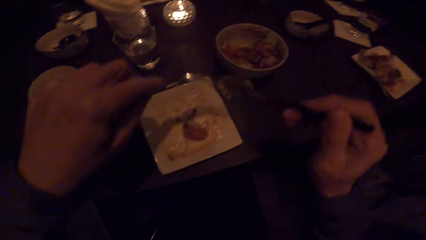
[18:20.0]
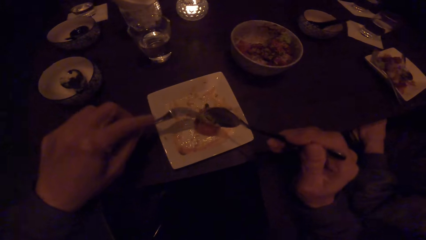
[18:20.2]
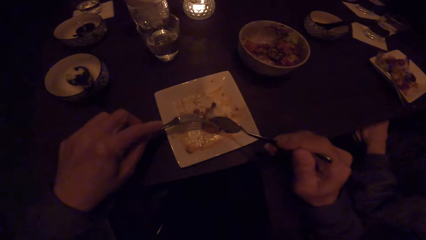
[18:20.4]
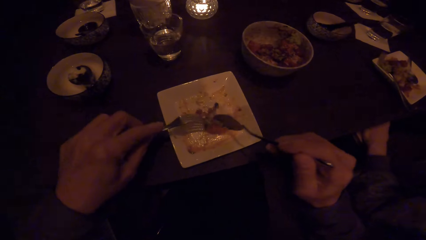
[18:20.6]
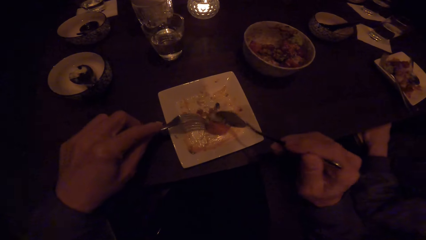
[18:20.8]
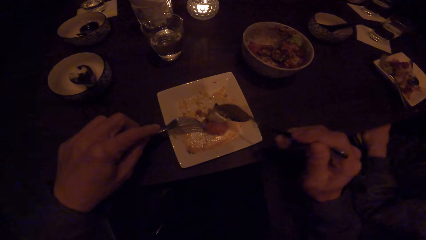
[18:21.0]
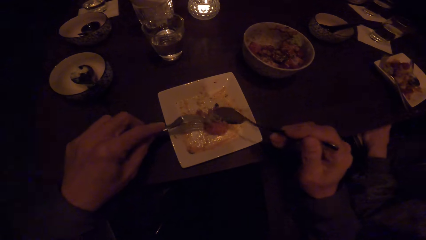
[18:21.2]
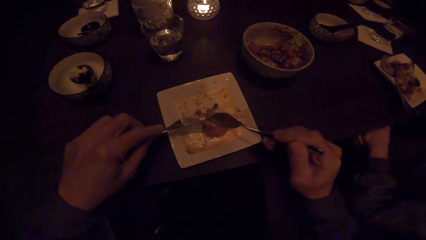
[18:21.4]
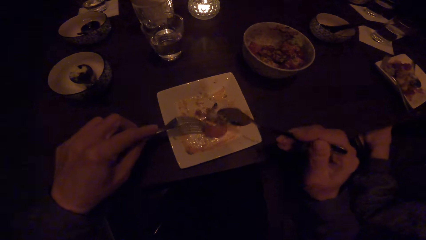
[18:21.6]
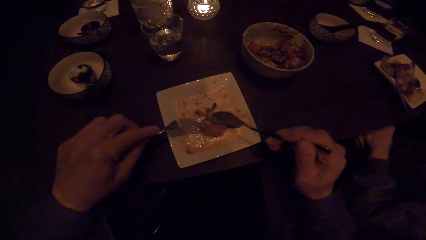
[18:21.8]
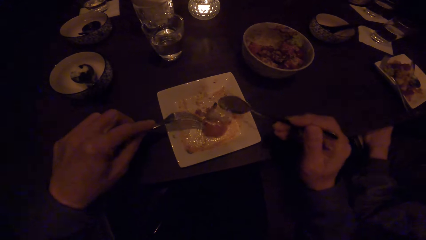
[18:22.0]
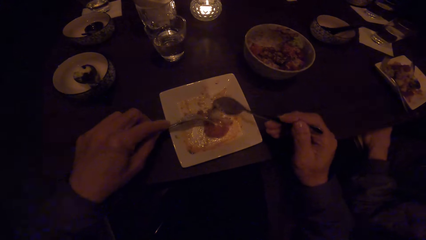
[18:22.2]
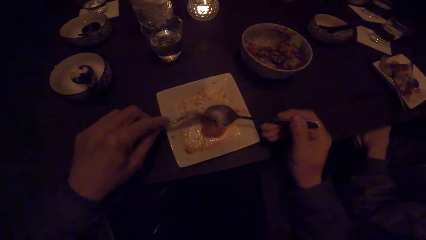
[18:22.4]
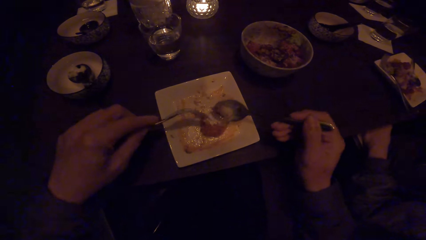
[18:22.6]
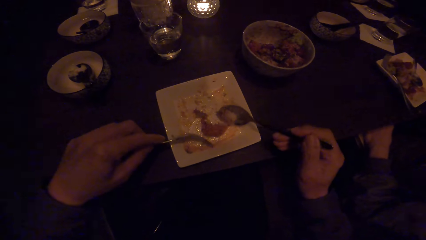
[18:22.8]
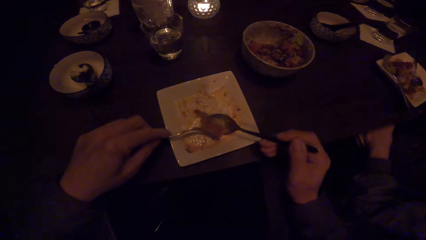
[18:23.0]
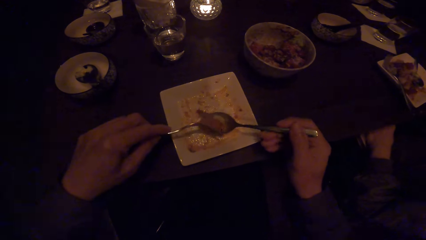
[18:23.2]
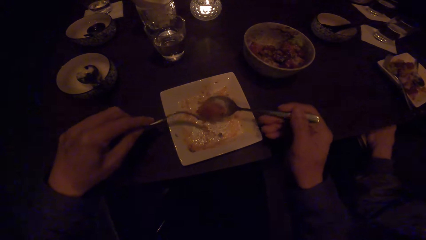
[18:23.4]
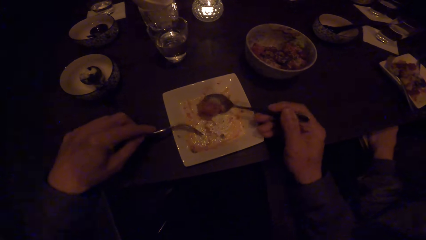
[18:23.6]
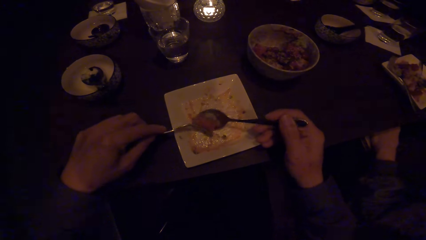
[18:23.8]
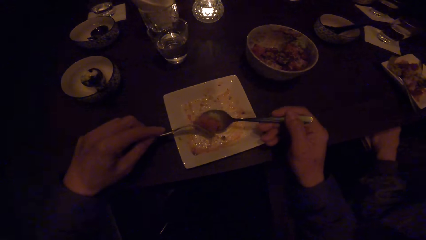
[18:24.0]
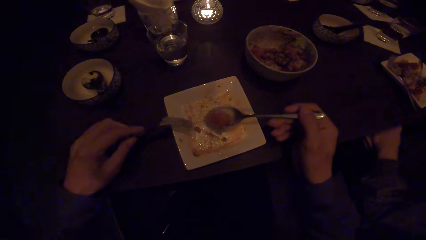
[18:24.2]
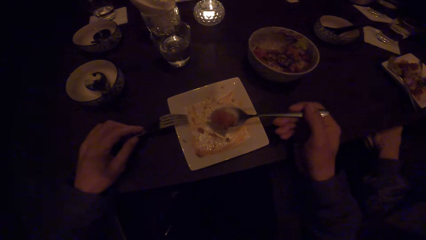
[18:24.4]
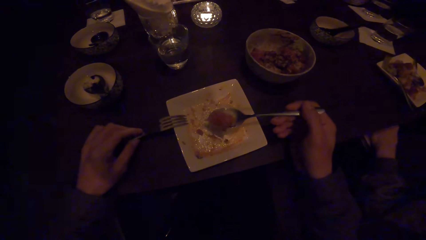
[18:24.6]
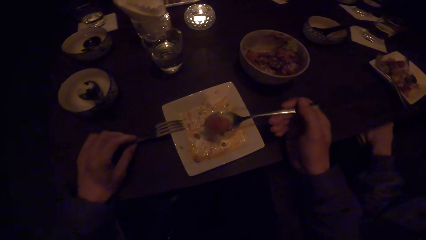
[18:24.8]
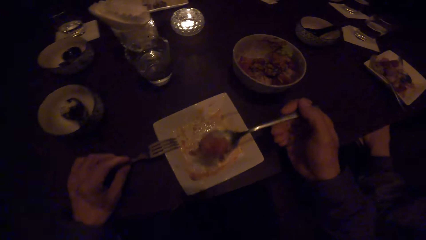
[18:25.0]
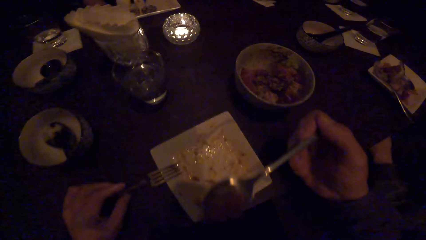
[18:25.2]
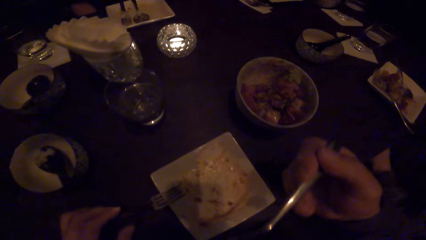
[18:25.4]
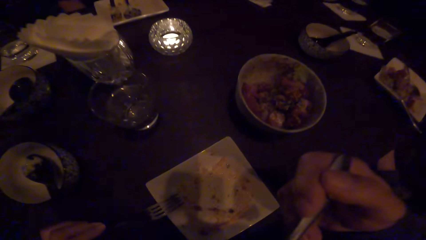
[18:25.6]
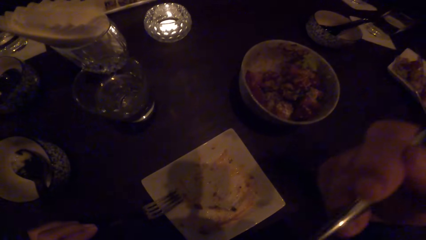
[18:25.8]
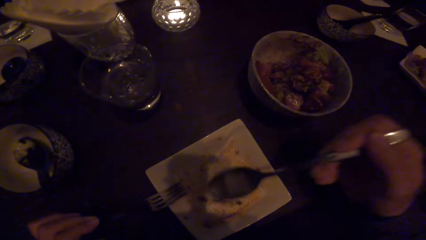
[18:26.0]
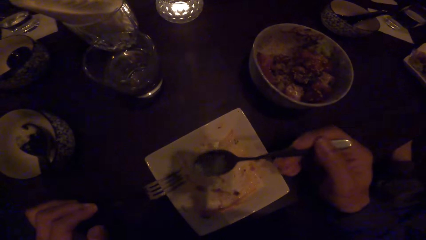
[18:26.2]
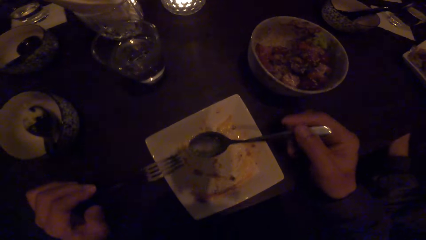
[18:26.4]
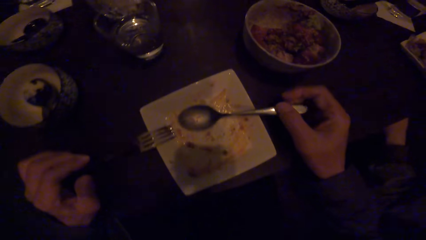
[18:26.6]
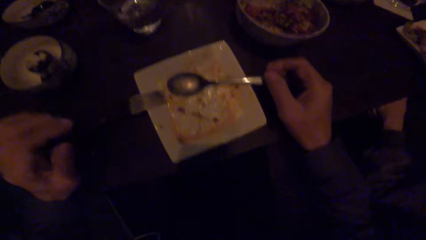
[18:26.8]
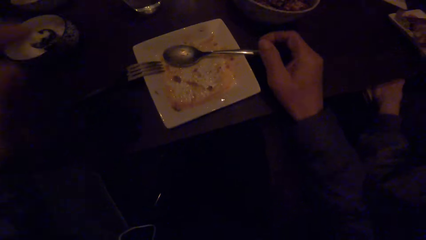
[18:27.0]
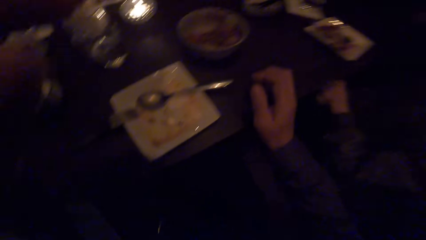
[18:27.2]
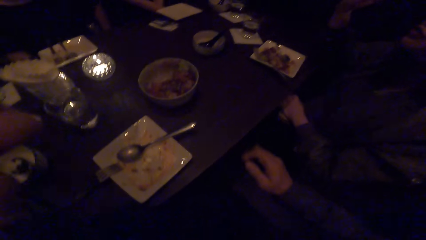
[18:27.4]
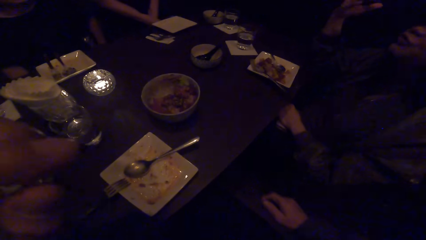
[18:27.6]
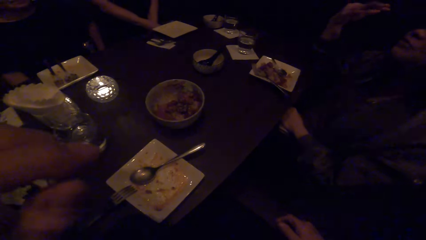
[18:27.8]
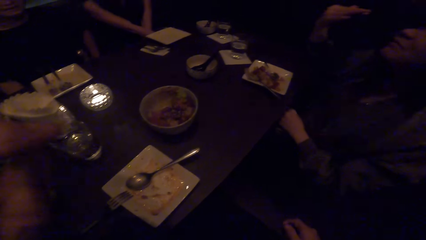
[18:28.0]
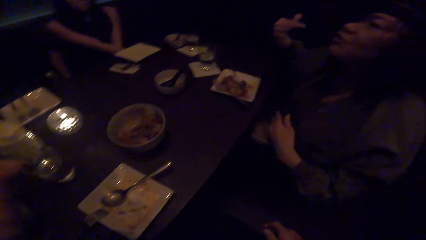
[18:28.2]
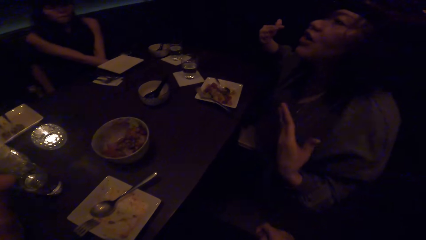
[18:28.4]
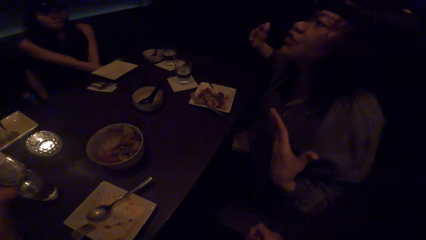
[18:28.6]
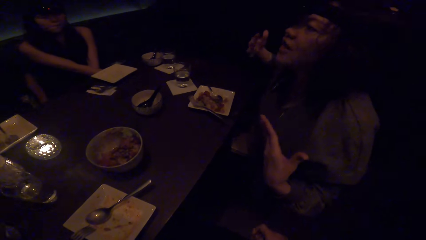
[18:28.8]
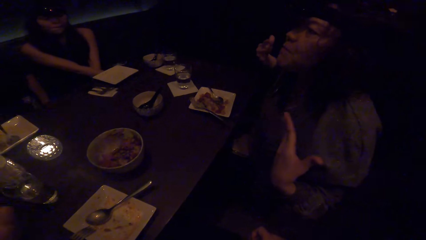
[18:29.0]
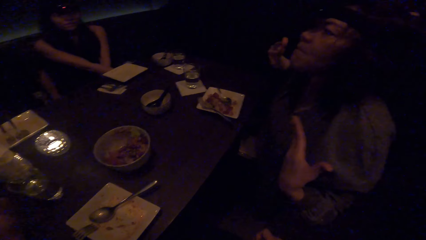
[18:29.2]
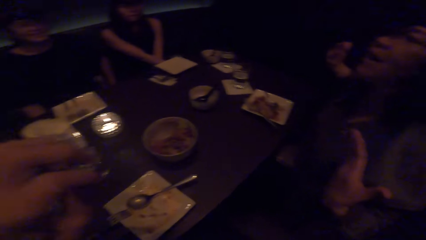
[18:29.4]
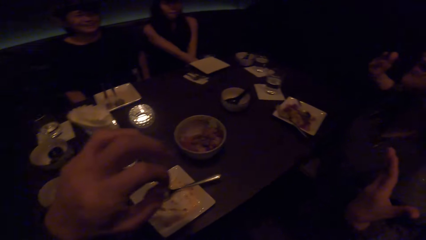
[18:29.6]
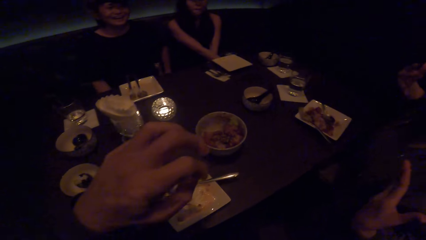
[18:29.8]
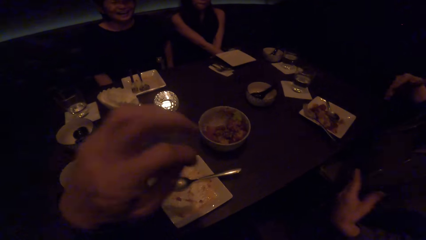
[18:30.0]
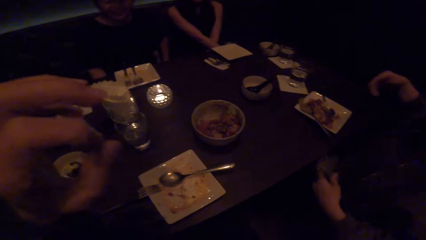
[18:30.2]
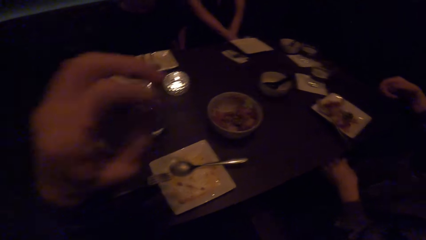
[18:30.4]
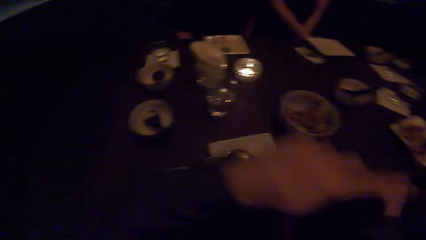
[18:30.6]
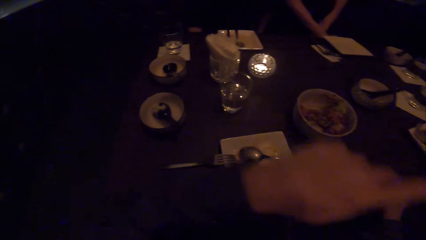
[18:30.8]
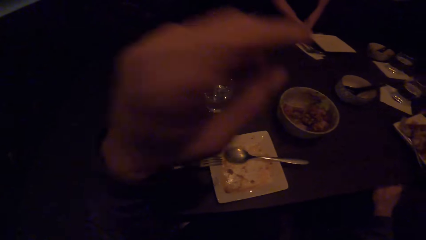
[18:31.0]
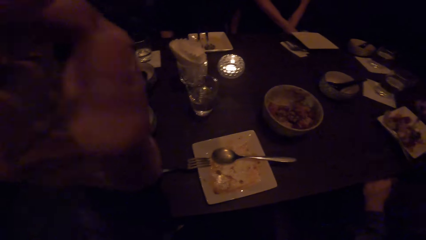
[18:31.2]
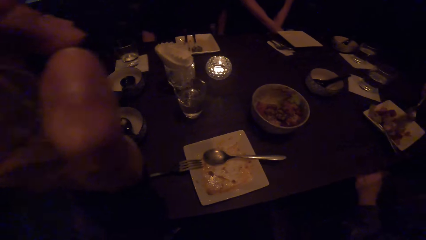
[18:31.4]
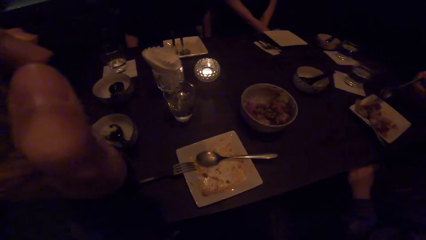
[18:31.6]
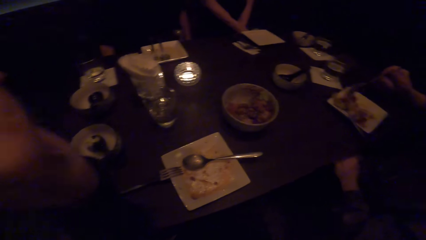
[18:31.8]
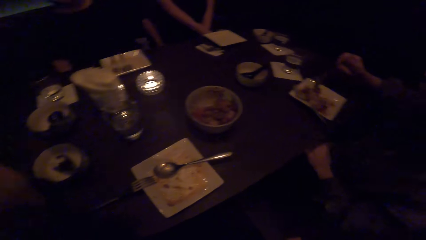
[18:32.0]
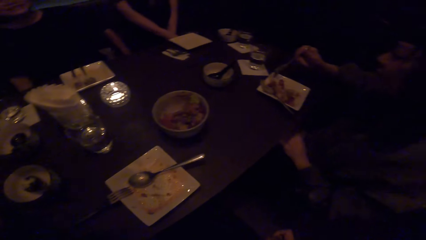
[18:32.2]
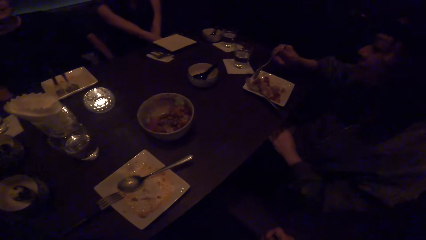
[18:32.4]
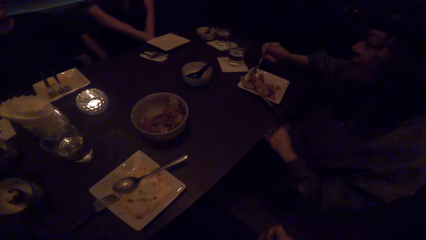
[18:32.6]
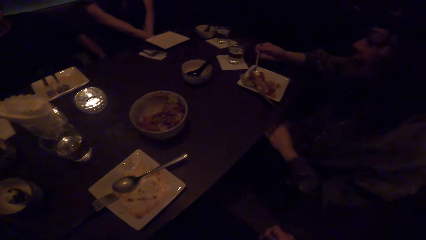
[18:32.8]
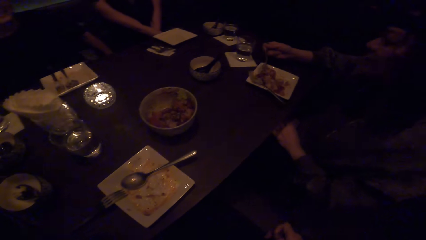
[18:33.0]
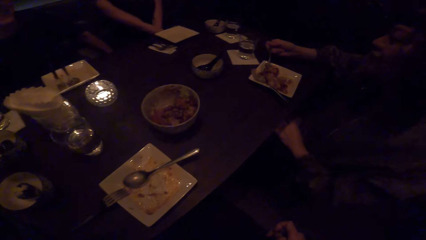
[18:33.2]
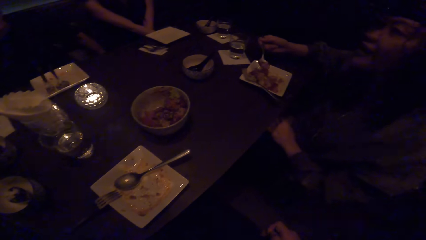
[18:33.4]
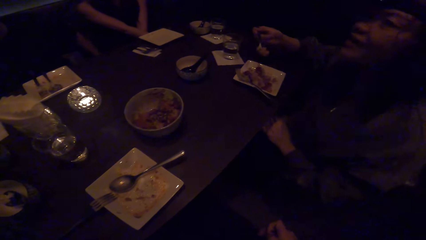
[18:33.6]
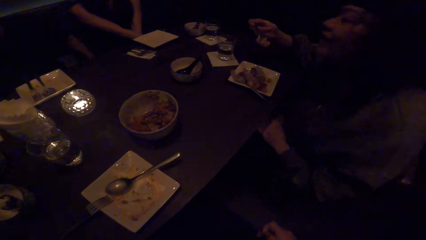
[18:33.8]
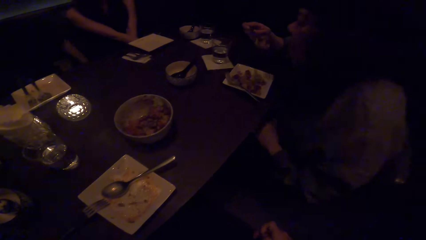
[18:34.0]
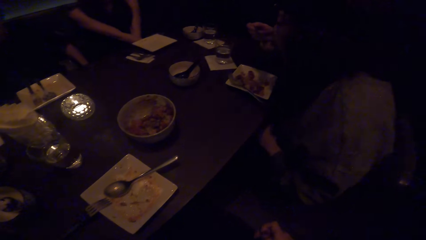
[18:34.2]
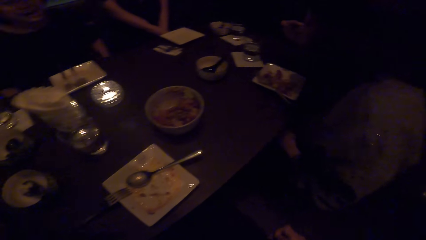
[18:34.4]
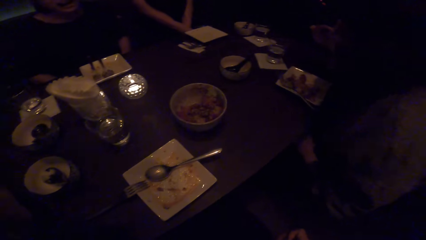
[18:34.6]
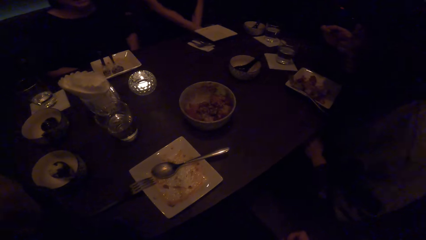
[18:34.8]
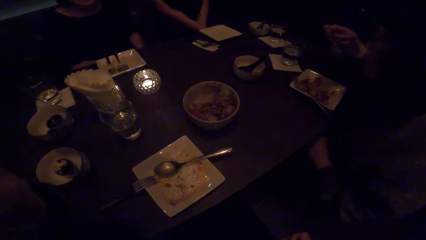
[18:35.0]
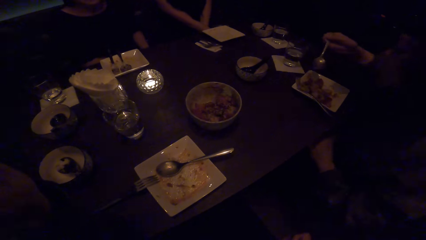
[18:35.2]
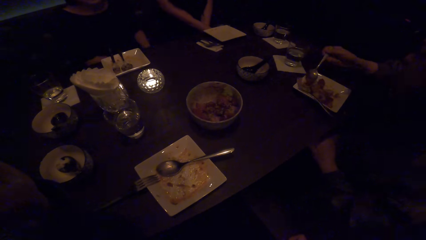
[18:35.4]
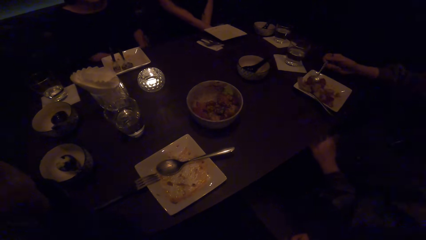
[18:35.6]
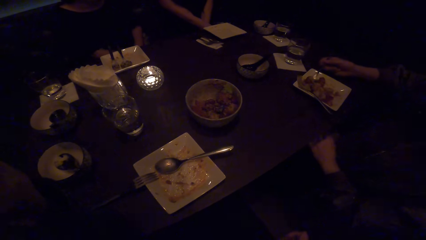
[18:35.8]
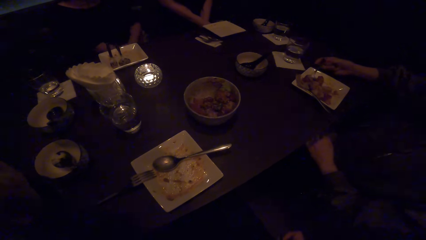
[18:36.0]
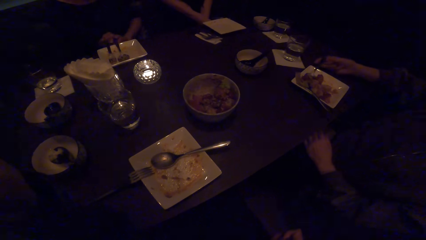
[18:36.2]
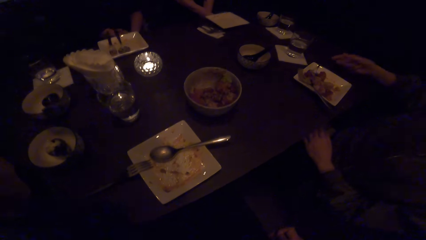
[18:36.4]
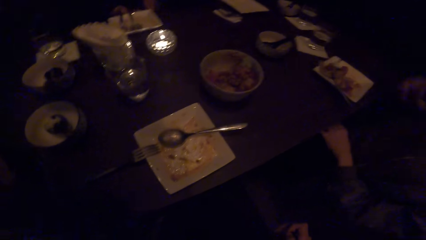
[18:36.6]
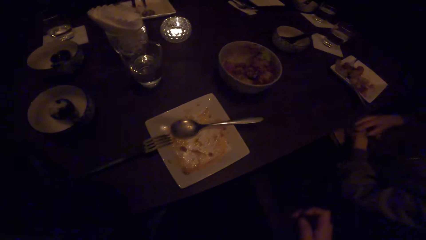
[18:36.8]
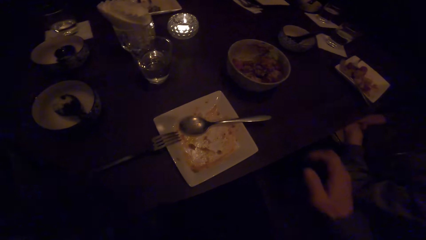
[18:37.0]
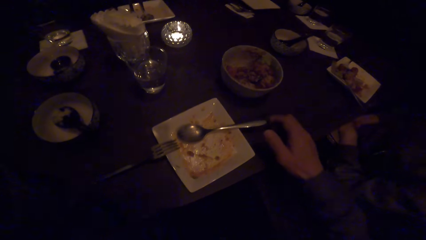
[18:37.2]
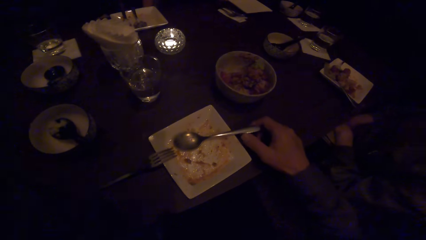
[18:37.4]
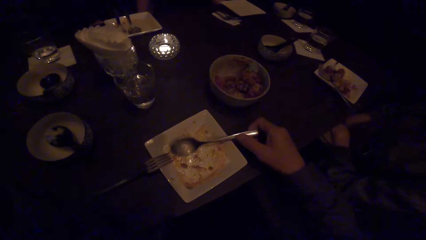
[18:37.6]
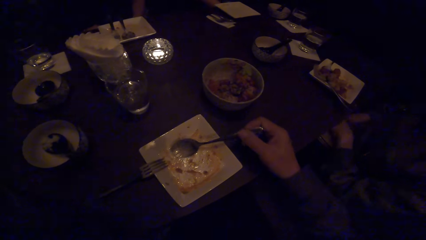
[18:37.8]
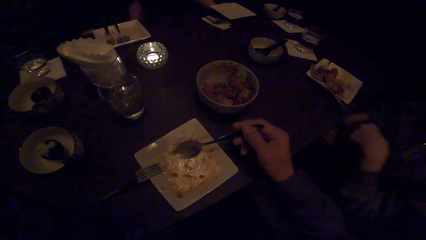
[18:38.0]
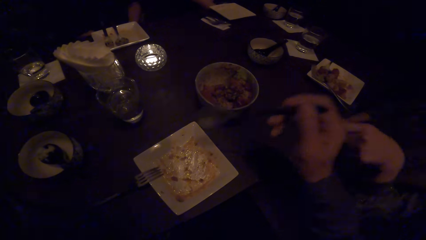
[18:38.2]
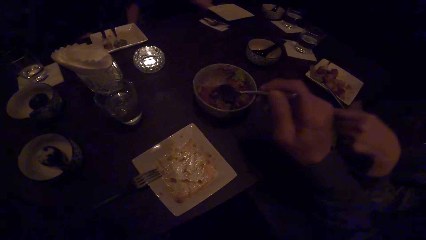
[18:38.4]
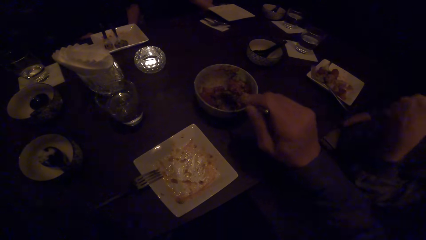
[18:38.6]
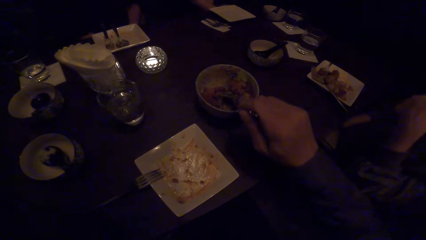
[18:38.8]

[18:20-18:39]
The camera wearer puts the food on the plate. He scoops the food with the fork and spoon. He drops the fork in the plate. He puts the food in his mouth. He drops the spoon in the plate. He looks at a woman. The woman scoops some food with her spoon. She eats the food. She drops the spoon in the plate. The camera wearer picks up the spoon with his right hand. He scoops the food with the spoon.
